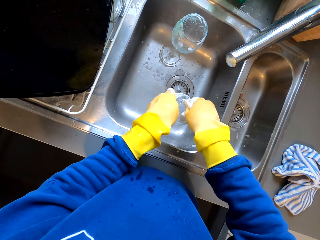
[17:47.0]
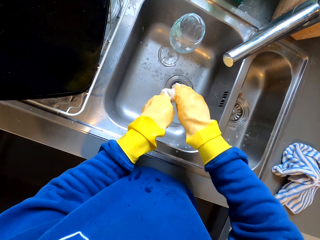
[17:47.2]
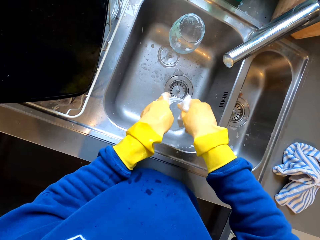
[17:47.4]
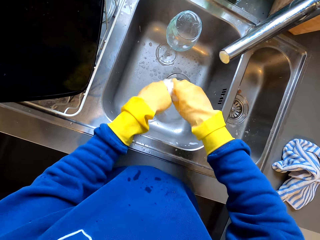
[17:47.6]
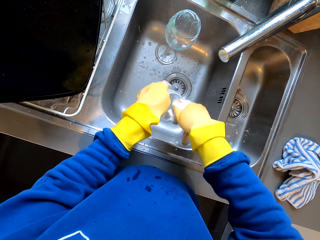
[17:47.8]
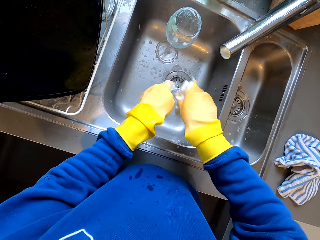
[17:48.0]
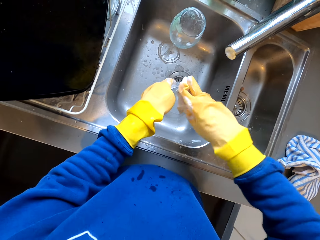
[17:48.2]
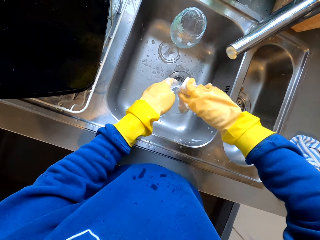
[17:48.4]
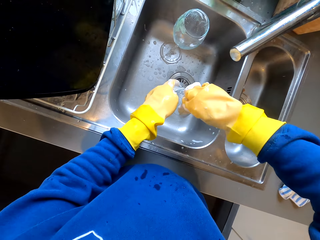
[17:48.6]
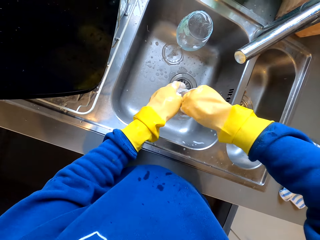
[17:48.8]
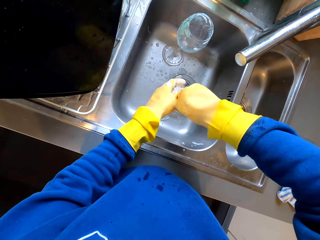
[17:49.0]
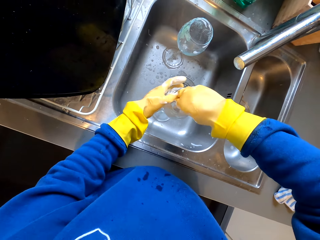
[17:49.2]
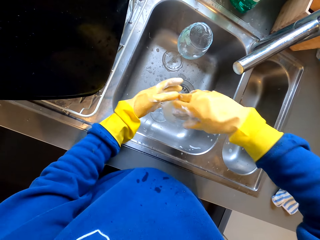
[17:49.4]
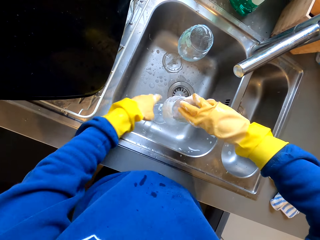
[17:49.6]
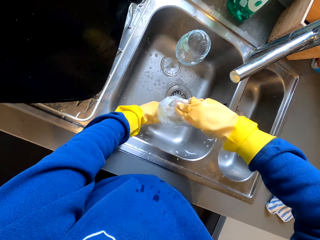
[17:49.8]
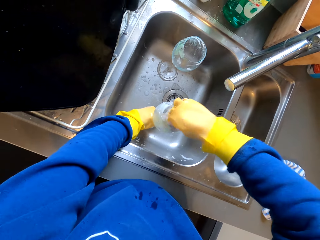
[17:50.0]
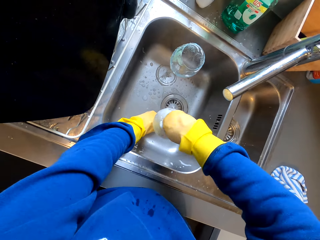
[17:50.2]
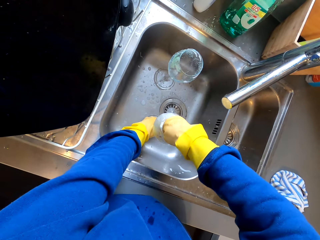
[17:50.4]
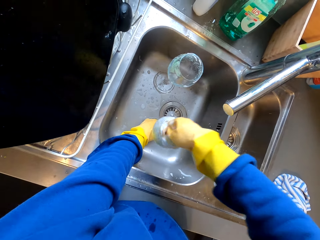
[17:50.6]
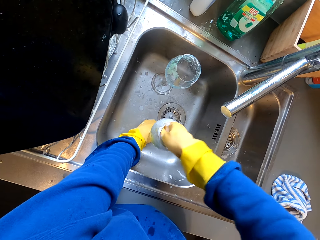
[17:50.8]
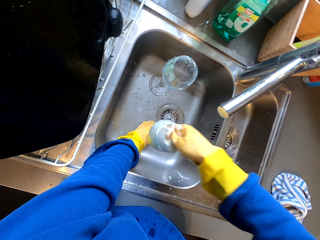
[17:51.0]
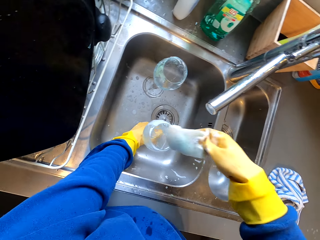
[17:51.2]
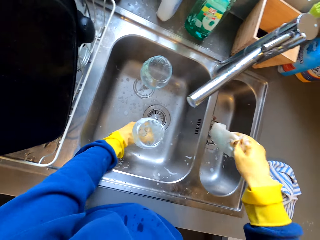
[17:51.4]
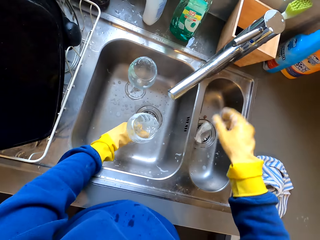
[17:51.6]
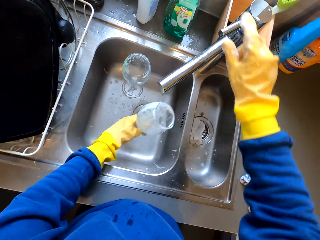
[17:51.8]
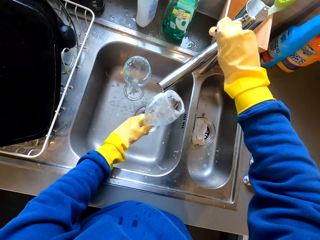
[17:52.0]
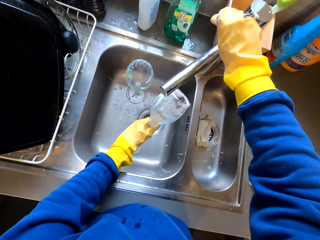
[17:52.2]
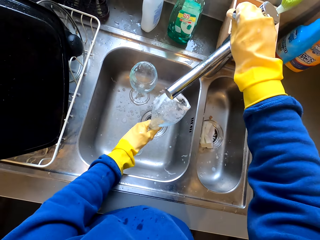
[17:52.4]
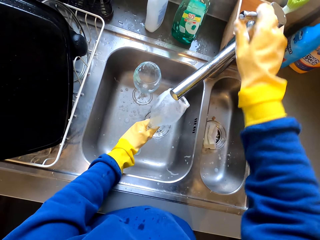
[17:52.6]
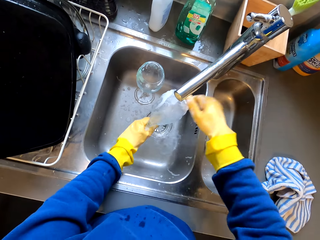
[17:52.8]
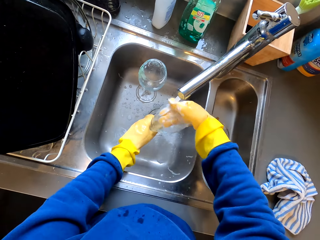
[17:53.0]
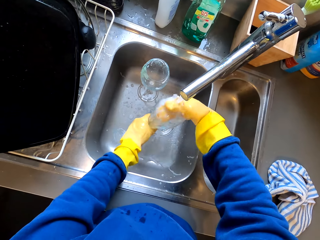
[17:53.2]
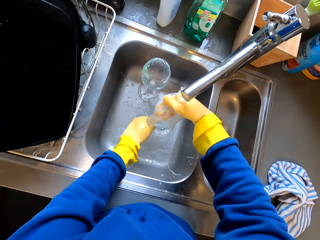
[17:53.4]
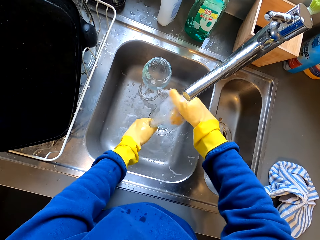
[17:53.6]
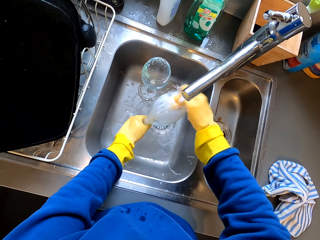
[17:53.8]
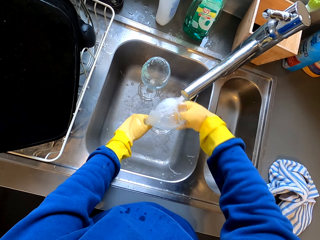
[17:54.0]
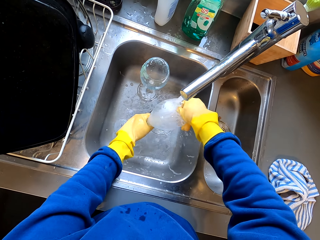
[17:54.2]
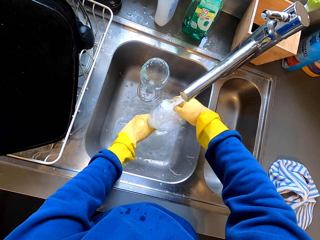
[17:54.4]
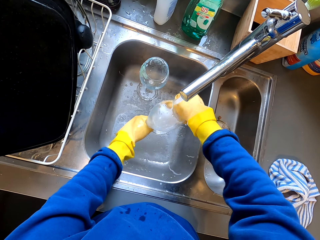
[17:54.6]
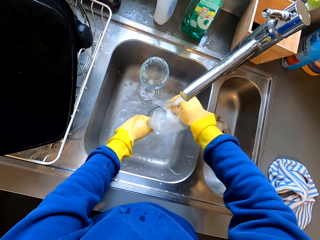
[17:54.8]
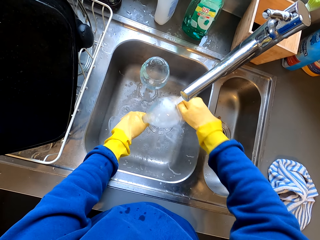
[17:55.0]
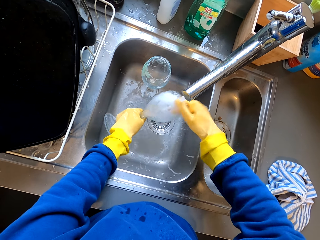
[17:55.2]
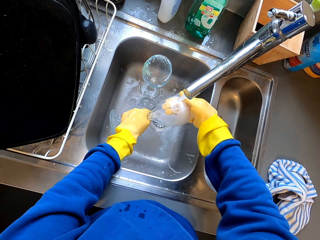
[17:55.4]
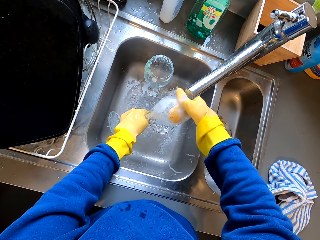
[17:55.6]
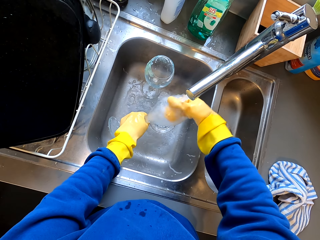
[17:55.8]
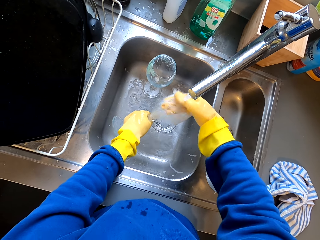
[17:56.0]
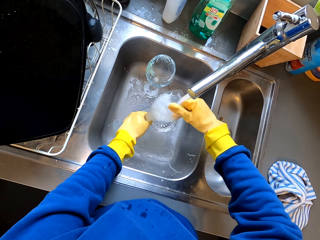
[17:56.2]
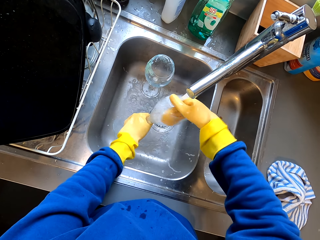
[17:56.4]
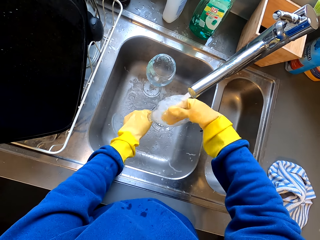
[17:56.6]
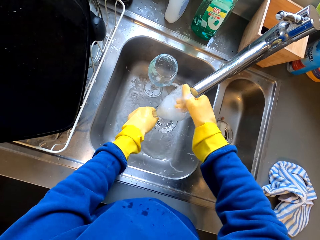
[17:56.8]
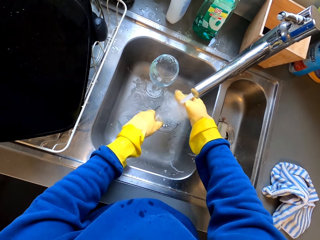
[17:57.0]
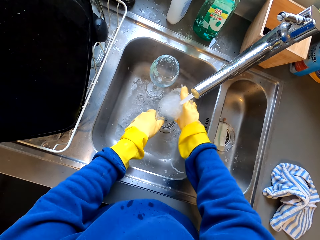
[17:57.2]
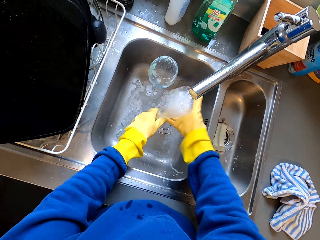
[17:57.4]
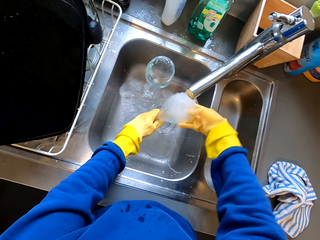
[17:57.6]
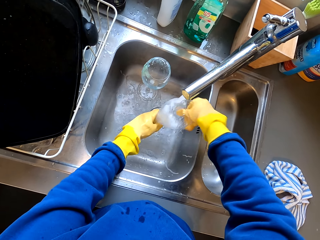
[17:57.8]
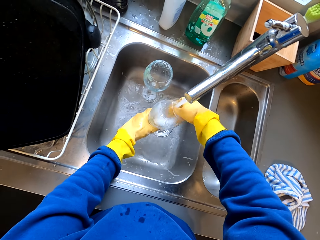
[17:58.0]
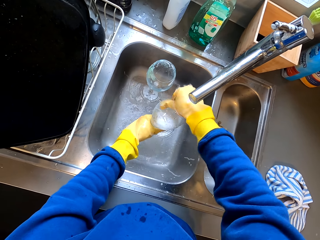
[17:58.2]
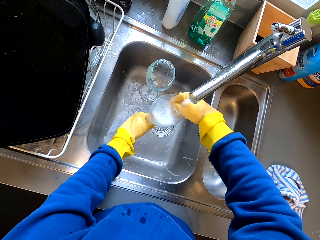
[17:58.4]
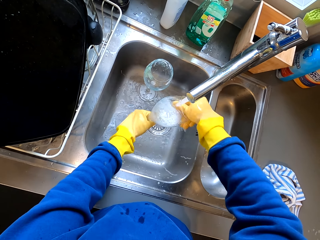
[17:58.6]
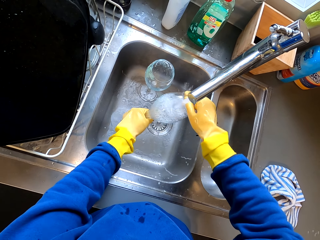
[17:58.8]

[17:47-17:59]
The camera wearer drops the sponge in the sink. They pick the wine glass. They turn on the faucet. They rinse the wine glass.

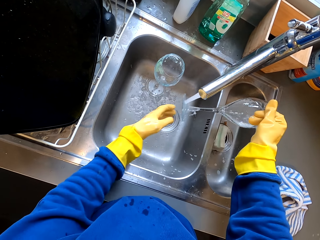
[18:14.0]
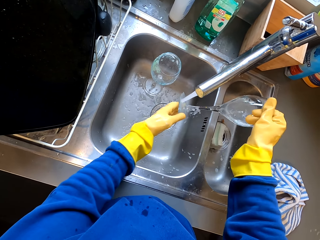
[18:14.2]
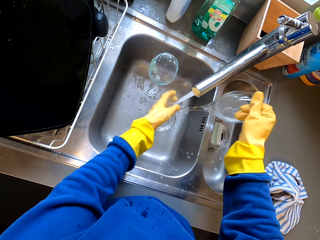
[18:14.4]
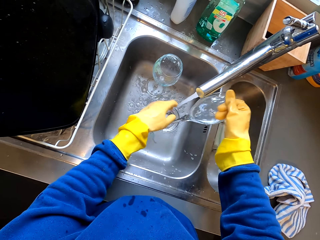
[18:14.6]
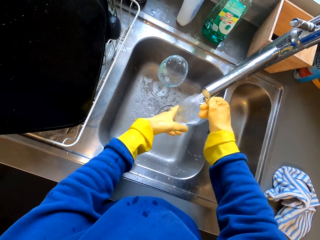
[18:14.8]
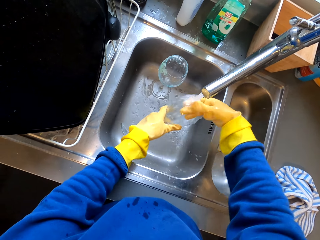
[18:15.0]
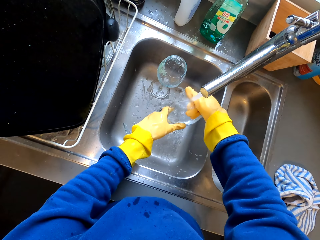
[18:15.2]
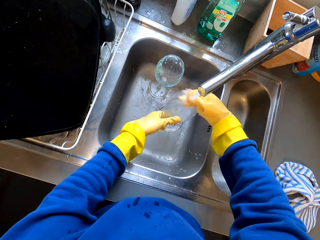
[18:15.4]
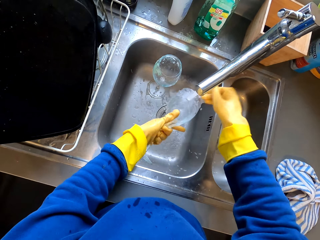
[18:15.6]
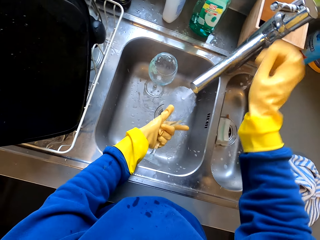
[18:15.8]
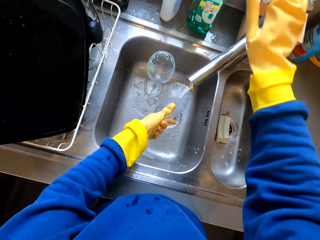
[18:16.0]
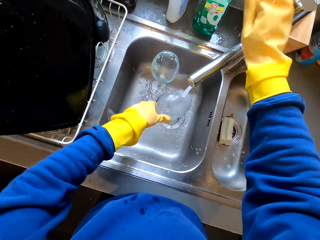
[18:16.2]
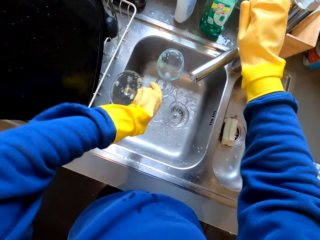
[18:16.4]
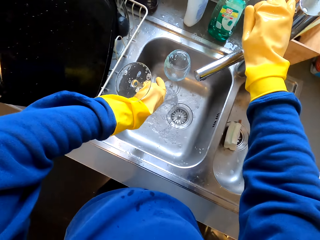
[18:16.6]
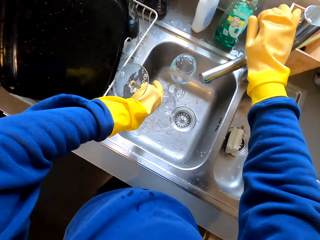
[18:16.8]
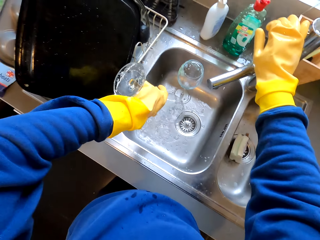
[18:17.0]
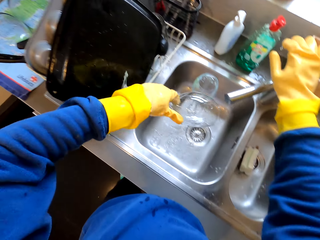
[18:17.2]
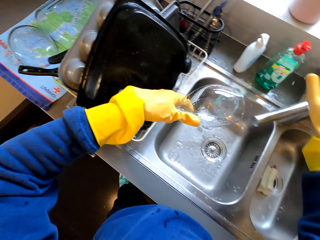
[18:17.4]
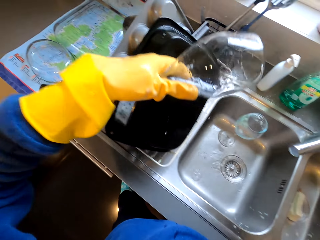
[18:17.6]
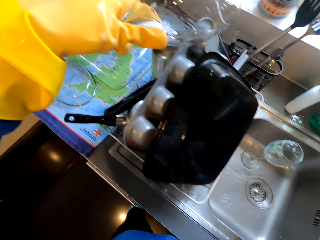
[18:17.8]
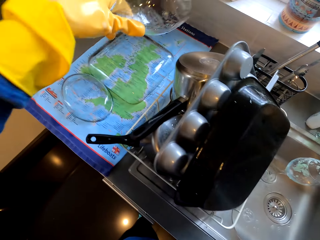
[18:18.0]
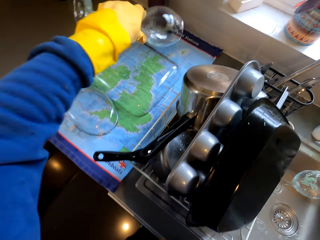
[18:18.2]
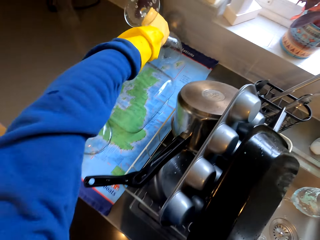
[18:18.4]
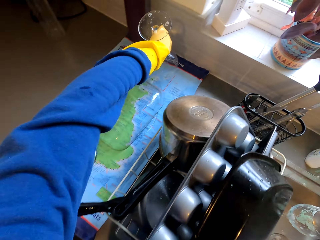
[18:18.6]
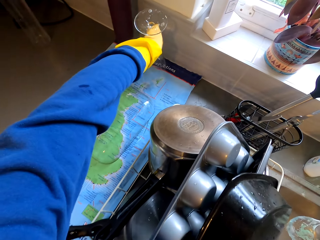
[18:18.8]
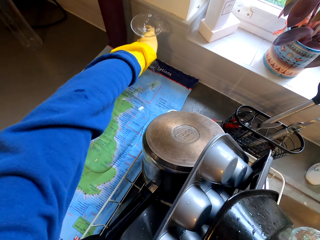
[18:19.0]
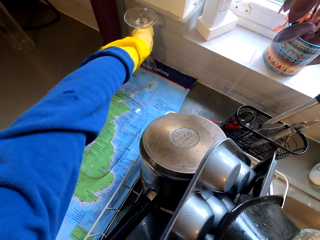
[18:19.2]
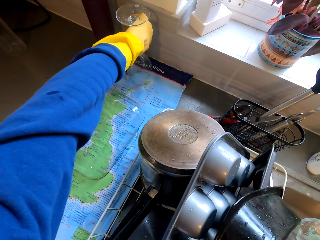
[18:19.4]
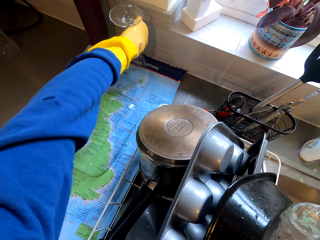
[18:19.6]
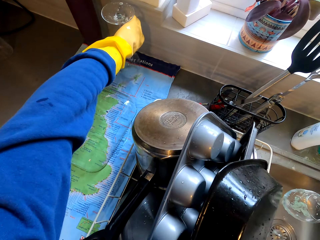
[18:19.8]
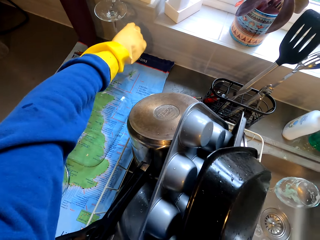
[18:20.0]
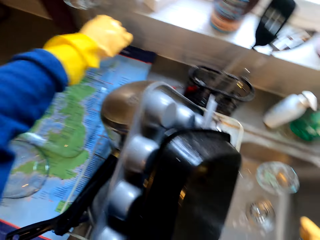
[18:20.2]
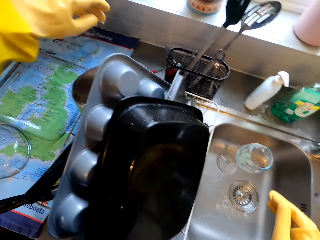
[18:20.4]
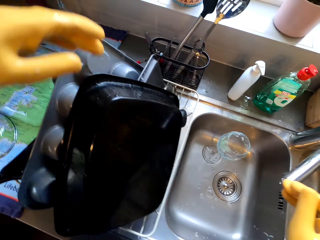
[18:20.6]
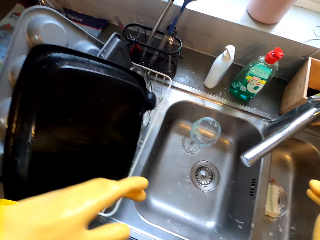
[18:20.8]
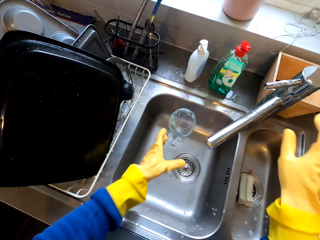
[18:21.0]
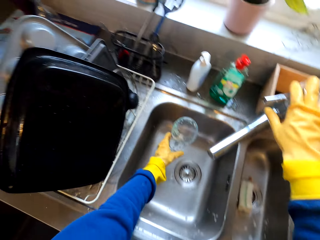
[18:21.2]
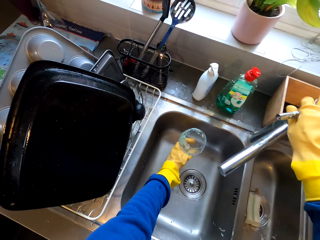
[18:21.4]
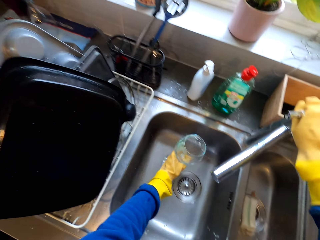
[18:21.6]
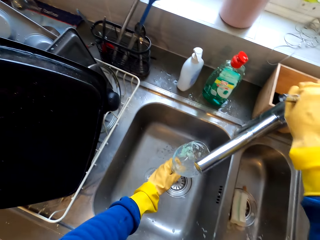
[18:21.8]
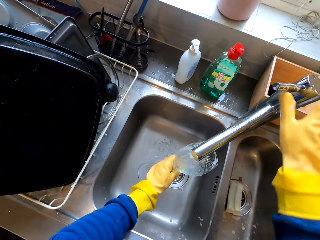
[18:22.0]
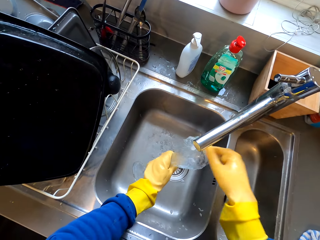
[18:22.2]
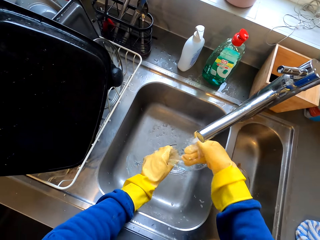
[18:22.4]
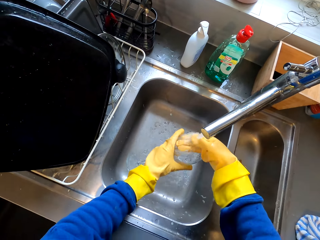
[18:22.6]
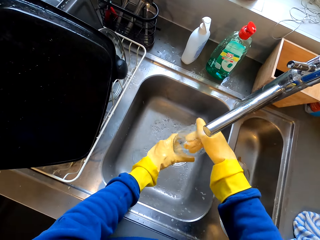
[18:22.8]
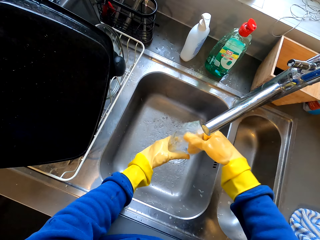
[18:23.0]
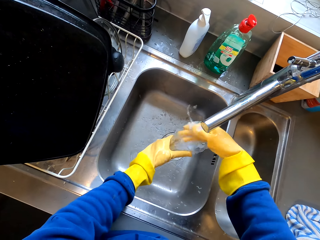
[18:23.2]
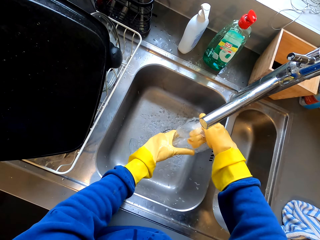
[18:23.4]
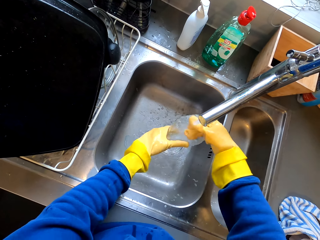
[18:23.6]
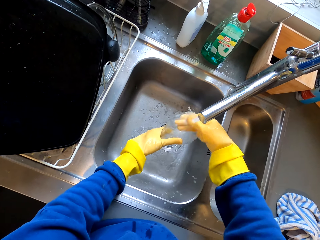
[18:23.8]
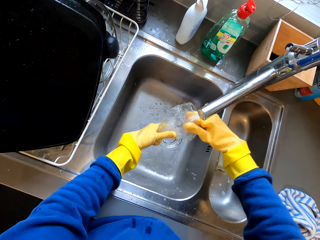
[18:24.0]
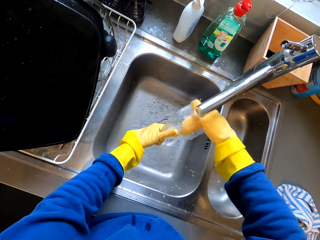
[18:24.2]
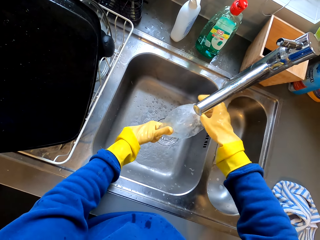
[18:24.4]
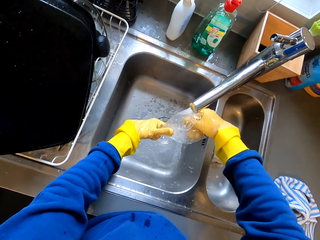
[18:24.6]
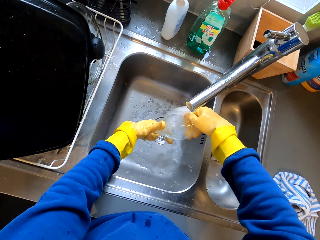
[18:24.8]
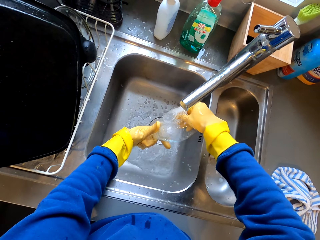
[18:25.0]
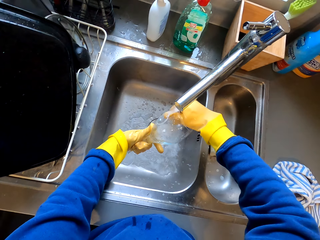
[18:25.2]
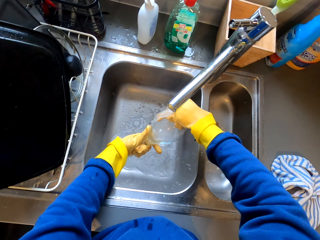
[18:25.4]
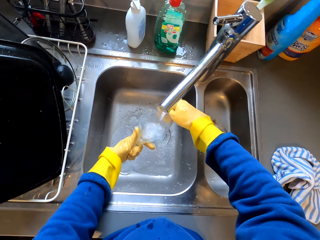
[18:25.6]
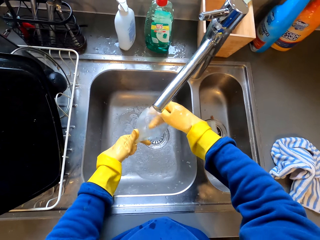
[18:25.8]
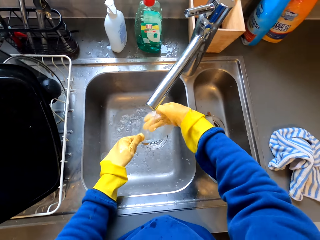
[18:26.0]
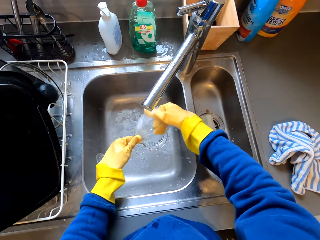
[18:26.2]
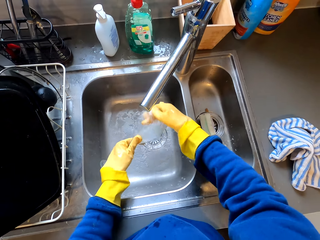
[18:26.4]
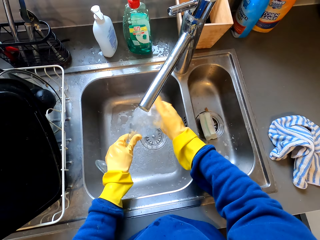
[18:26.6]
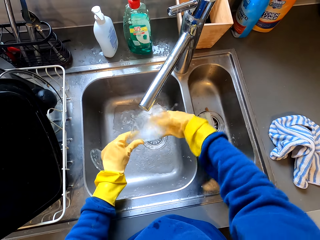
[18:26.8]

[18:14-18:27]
The camera wearer turns off the faucet. They pour water. They put down a wine glass. They pick the wine glass. They turn on the faucet. They rinse the wine glass.
